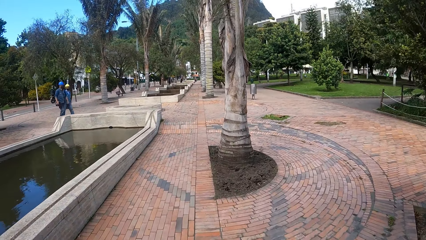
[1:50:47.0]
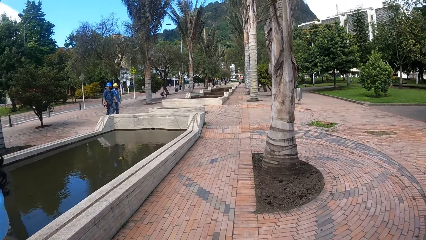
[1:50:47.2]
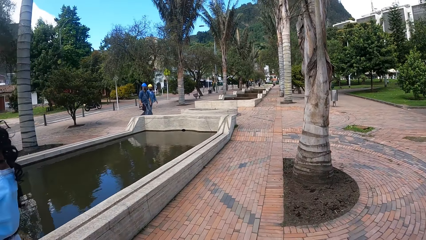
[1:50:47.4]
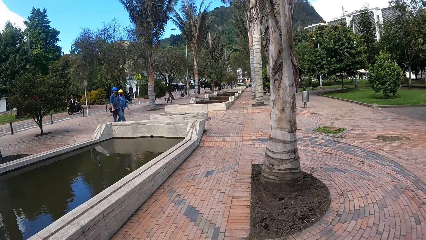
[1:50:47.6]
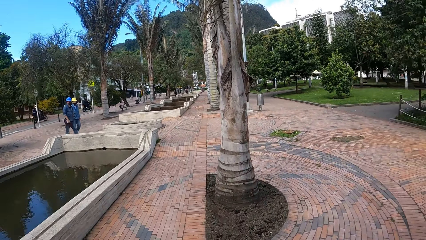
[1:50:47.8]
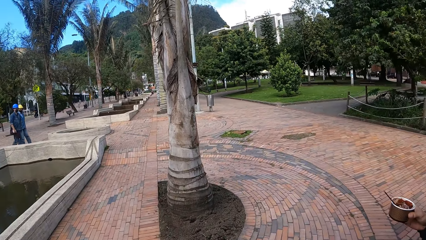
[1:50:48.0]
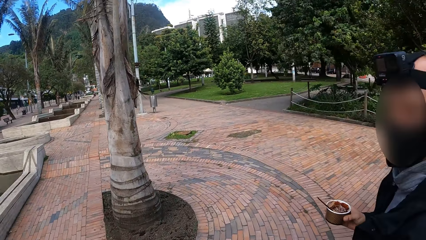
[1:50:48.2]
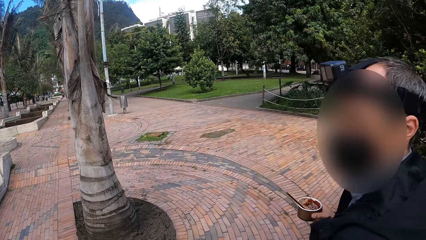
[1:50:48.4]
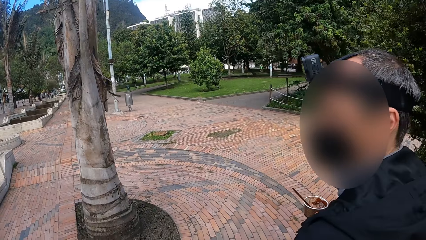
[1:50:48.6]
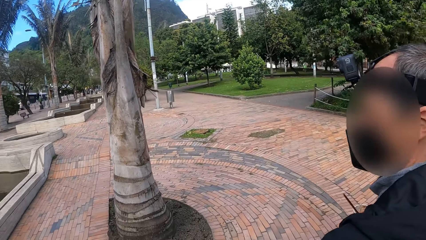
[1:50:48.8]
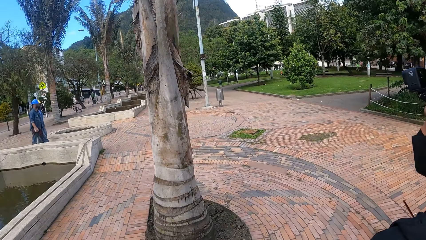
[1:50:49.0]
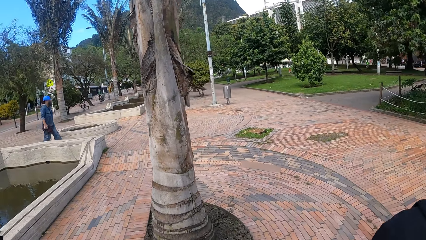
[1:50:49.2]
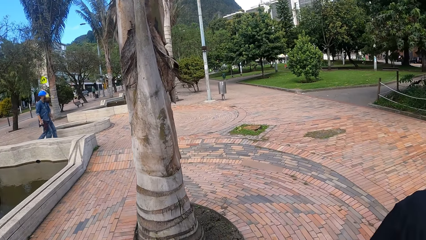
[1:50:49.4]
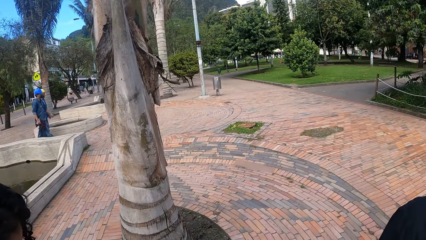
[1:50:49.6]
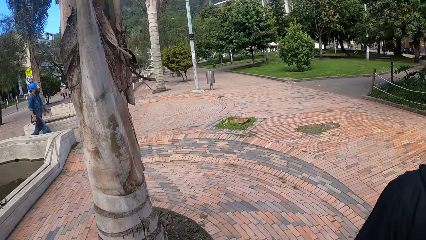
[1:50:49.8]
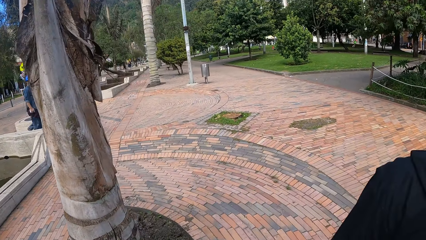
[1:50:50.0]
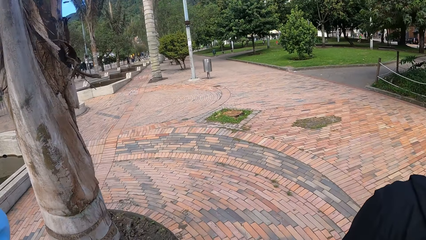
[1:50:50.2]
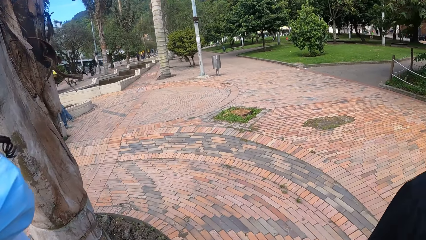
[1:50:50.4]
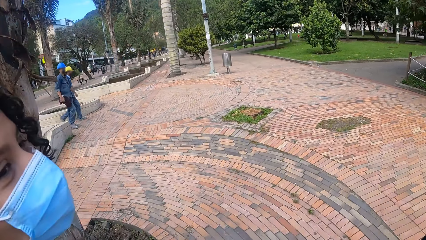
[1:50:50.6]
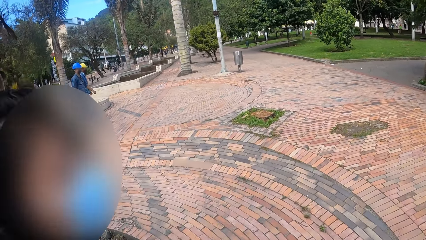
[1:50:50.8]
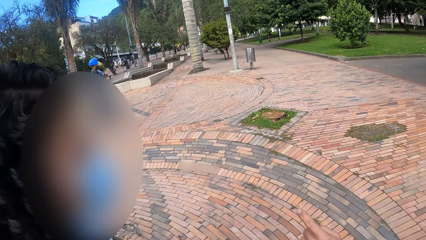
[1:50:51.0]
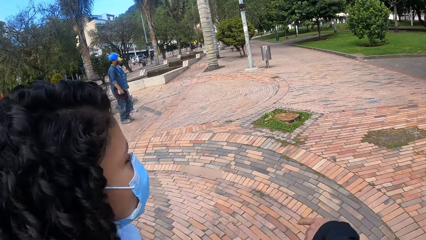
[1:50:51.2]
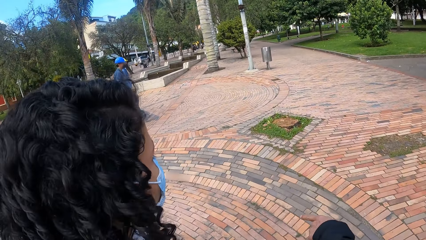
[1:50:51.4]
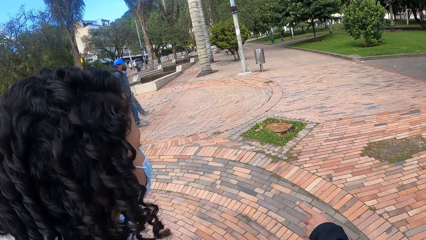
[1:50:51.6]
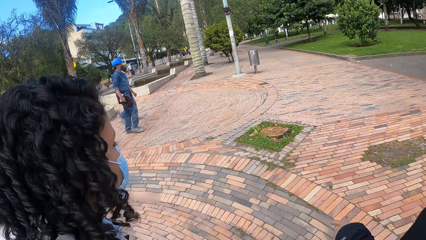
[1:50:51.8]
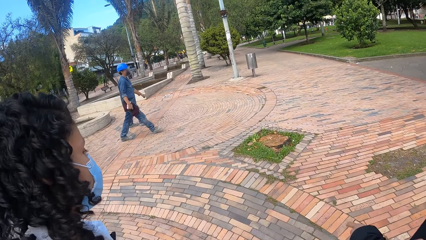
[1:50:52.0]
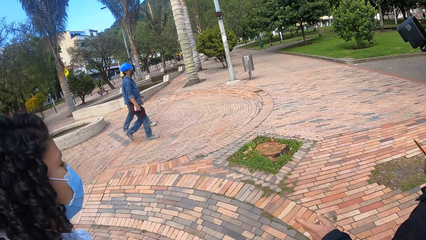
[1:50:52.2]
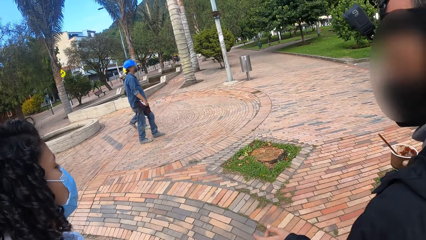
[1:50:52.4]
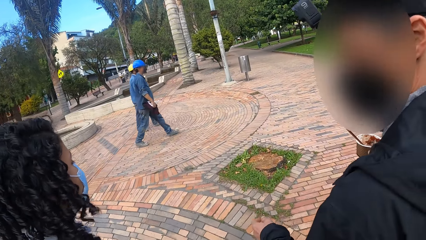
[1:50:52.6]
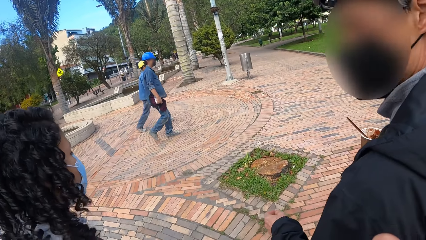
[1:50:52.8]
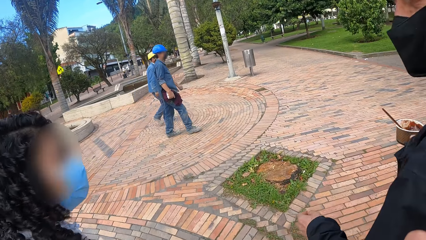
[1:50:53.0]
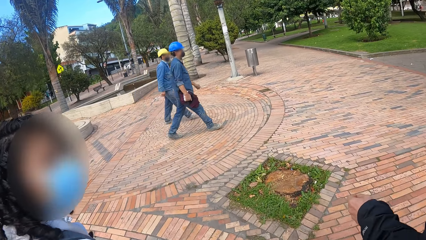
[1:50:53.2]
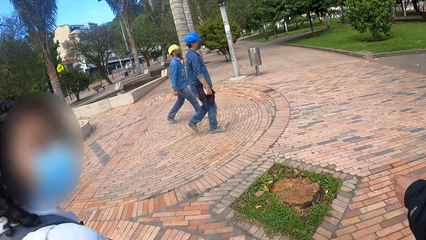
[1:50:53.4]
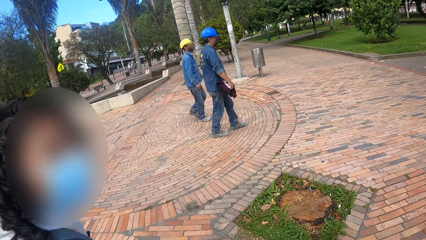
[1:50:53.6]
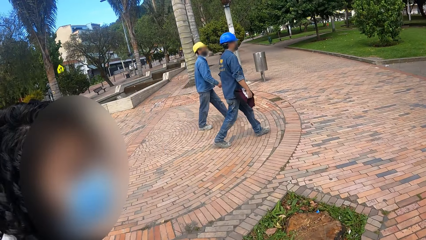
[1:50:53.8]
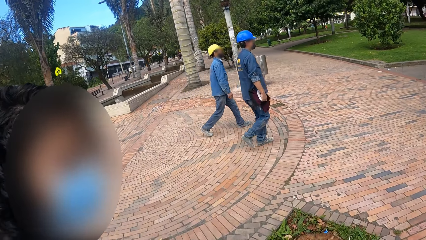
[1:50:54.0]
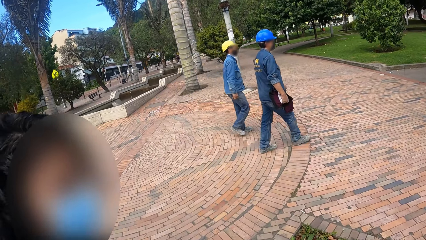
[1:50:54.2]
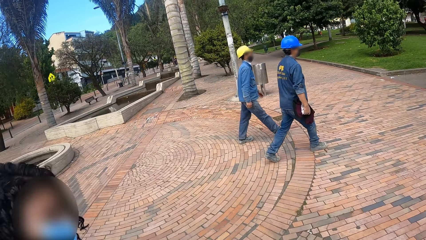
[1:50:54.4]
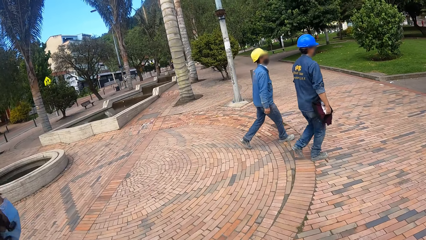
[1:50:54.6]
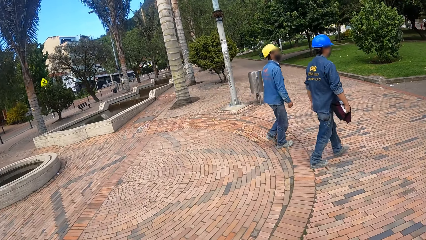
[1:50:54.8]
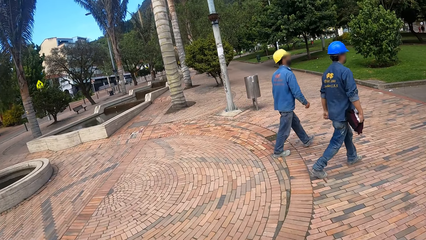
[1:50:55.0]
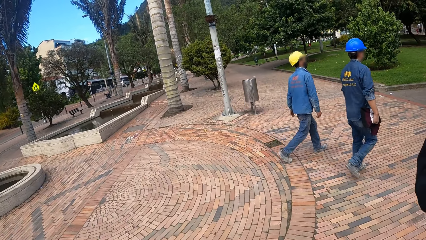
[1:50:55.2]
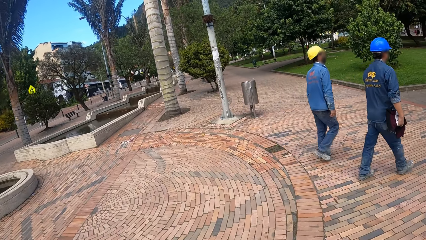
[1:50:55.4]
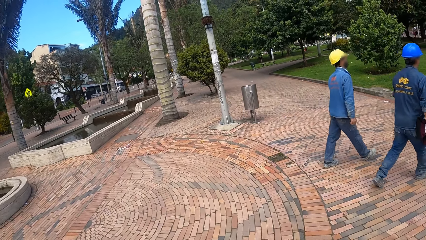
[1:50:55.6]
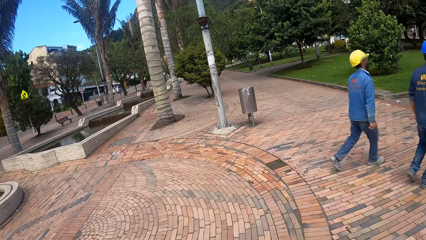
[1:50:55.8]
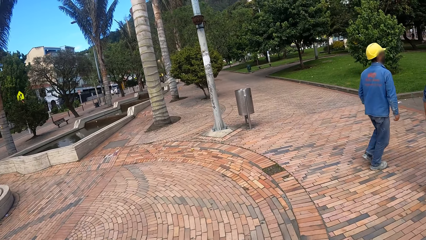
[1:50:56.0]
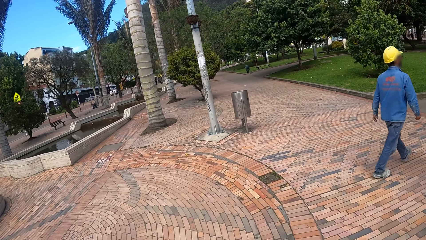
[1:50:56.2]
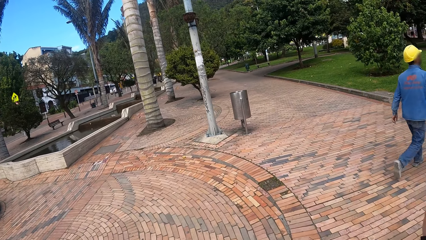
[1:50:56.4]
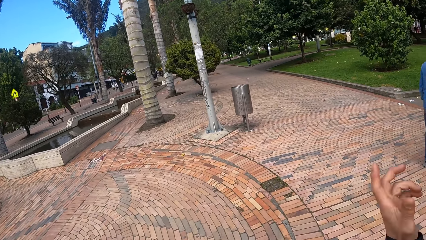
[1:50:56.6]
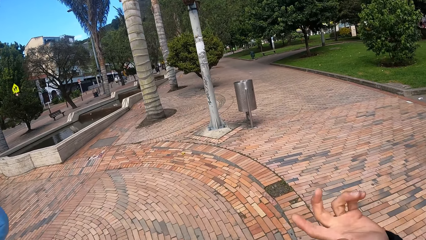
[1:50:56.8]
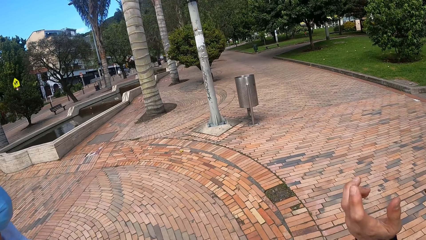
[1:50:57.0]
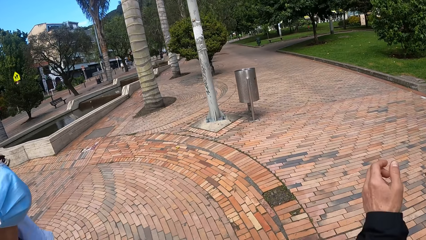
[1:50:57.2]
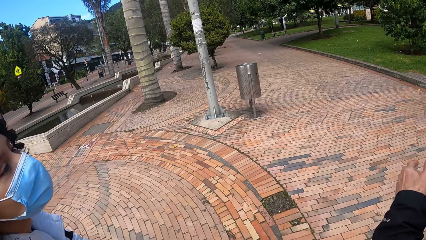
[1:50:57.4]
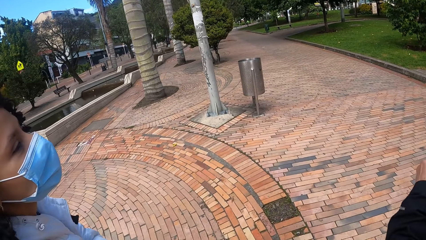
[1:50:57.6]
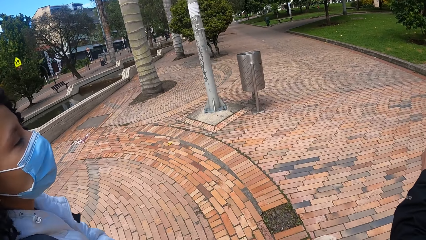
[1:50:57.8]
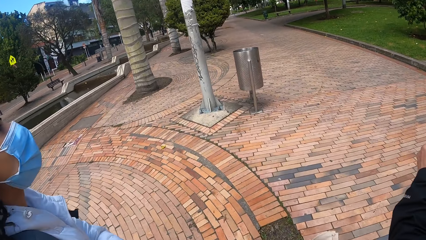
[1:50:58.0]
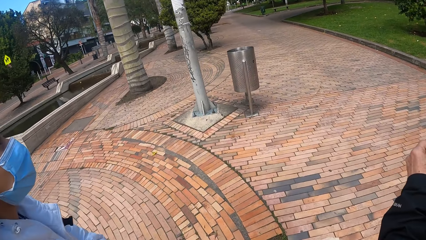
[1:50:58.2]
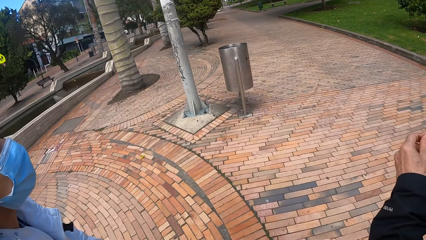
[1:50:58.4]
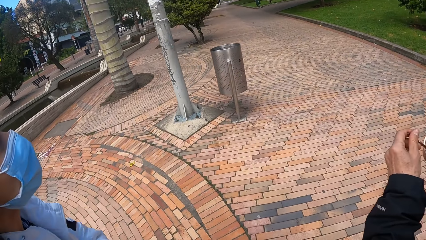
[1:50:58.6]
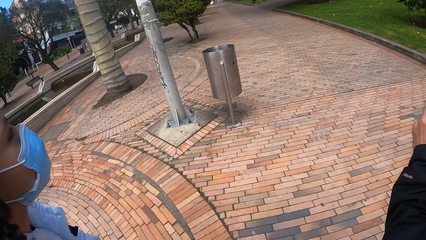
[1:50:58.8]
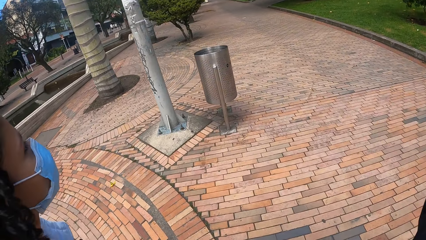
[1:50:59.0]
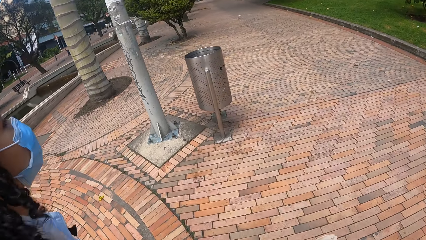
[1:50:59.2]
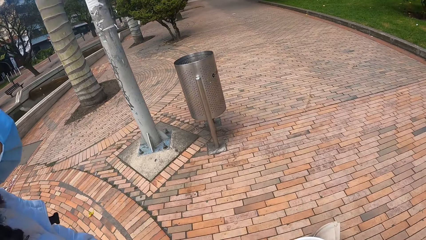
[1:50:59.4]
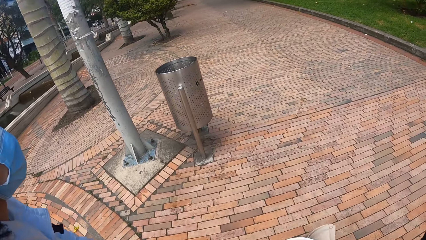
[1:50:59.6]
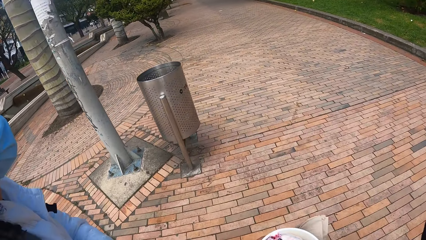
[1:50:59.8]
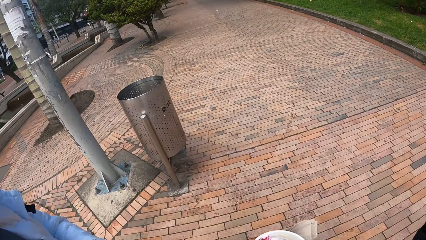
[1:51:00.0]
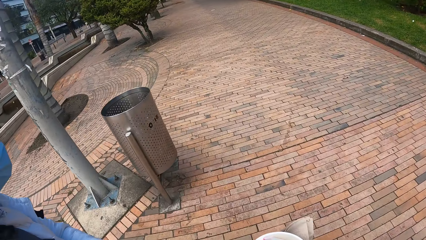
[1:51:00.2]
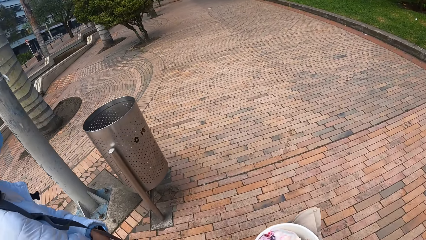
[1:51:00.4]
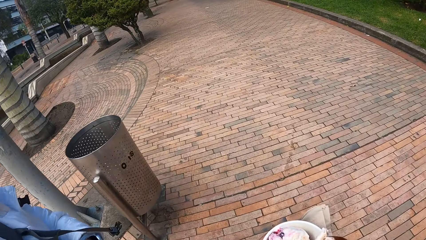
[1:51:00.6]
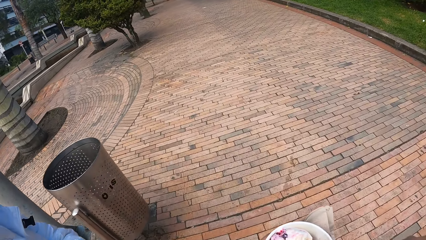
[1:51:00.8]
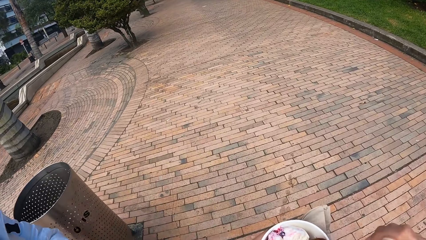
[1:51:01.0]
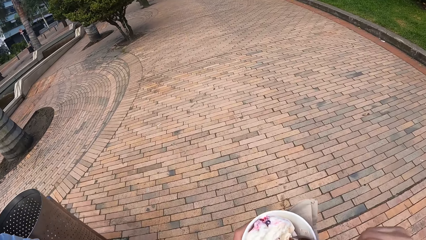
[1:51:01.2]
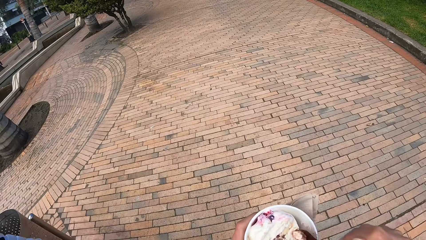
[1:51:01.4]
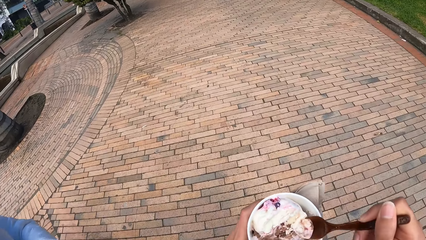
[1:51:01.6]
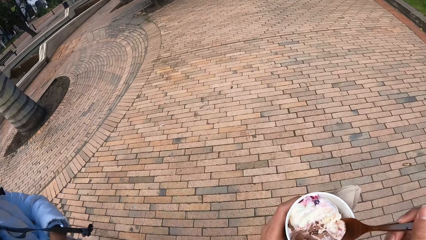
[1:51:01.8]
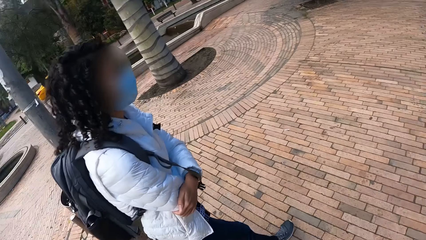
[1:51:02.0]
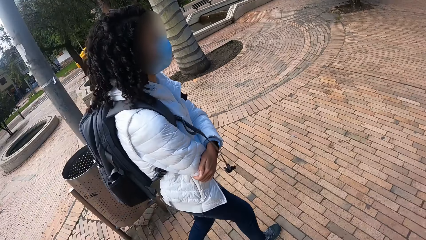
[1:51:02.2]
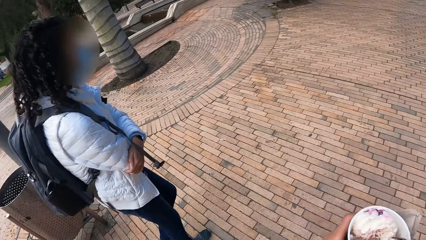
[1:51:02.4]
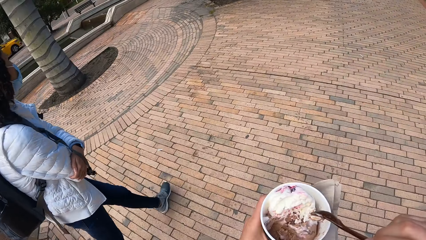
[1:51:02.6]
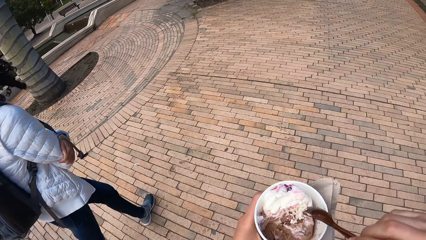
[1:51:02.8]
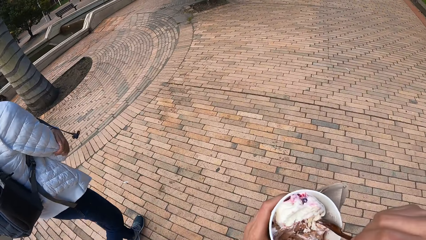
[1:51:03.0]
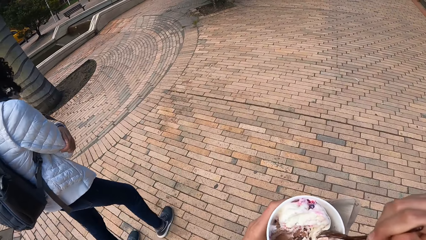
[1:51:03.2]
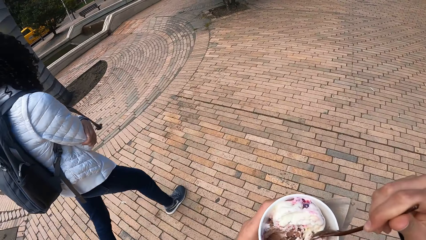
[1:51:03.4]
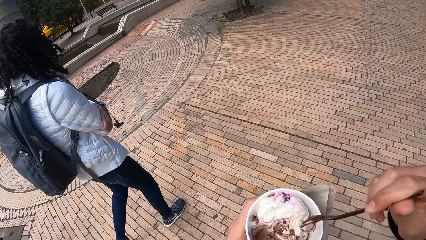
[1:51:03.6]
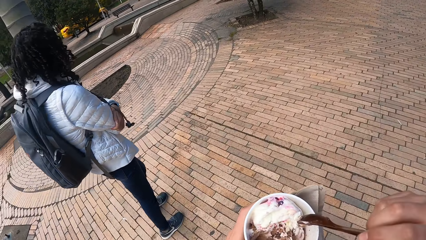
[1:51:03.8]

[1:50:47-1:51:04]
The camera wearer looks at a man. The man looks at a woman. The man gesticulates with his left hand. The woman talks with the man. The woman looks at the camera wearer. The camera wearer picks the spoon from the cup of ice cream in her left hand with her right hand. She scoops ice cream with the spoon in her right hand from the cup of ice cream in her left hand. She looks at the woman.
